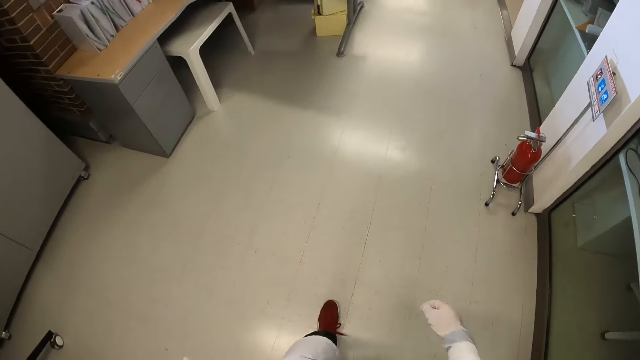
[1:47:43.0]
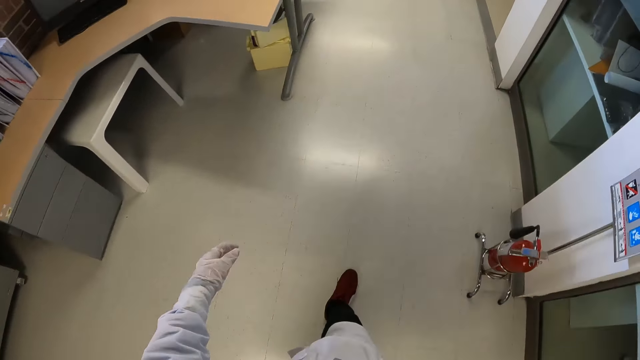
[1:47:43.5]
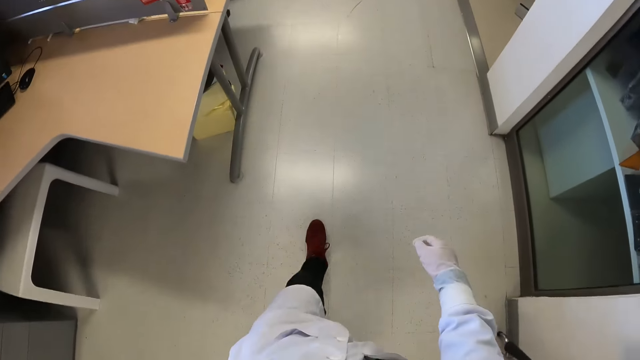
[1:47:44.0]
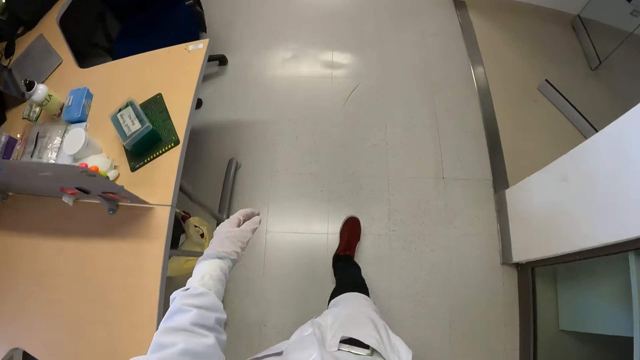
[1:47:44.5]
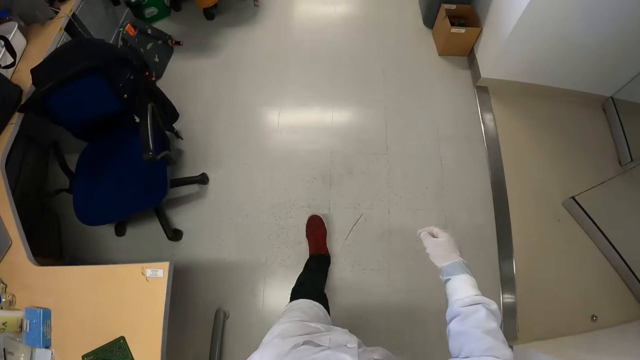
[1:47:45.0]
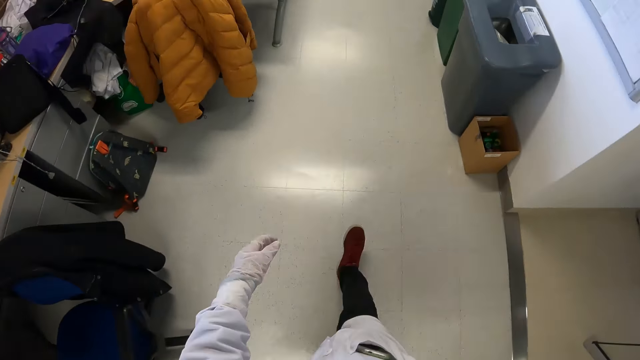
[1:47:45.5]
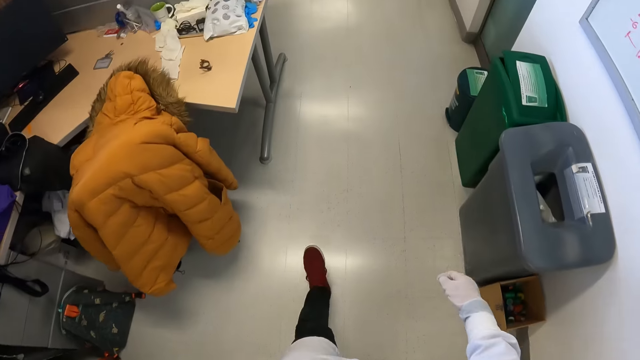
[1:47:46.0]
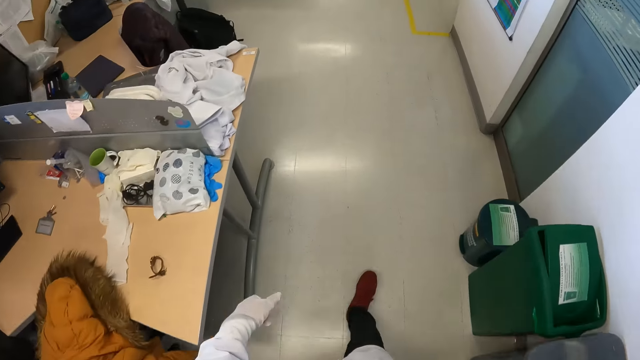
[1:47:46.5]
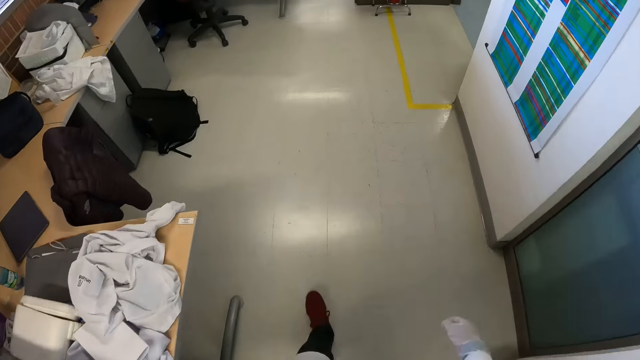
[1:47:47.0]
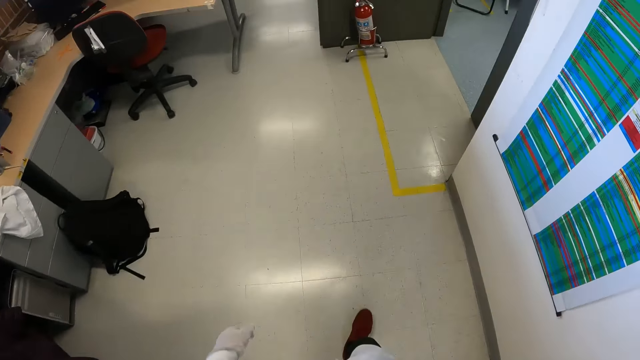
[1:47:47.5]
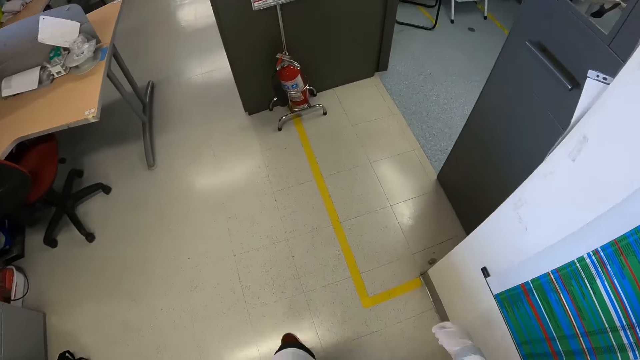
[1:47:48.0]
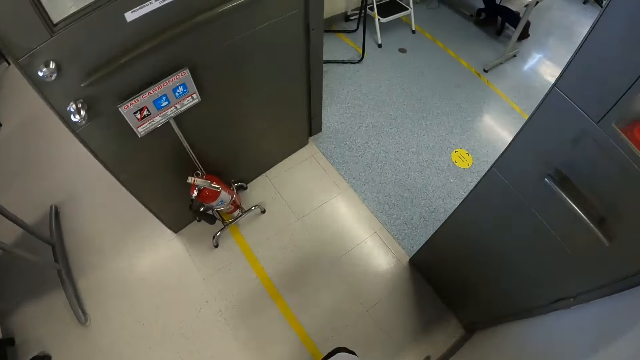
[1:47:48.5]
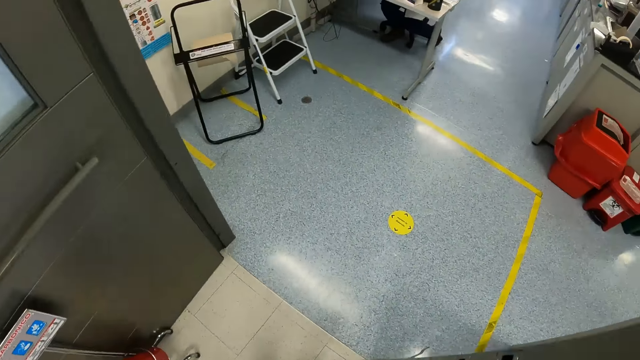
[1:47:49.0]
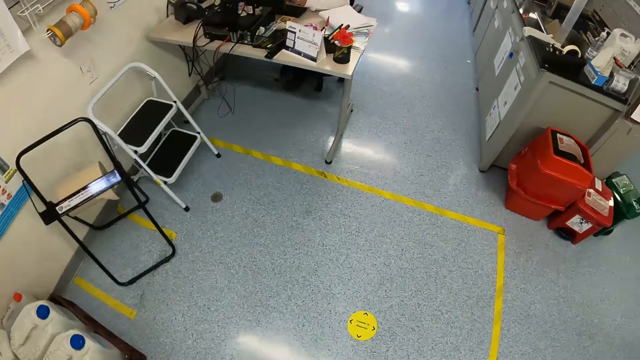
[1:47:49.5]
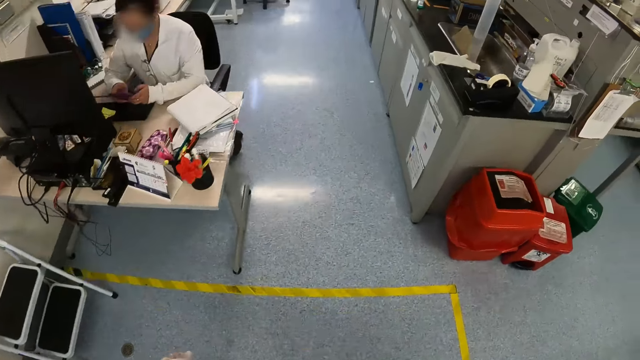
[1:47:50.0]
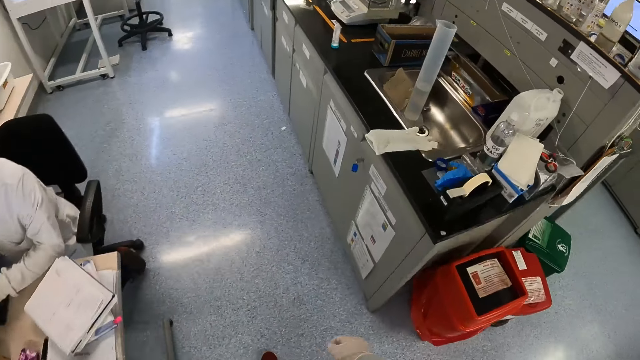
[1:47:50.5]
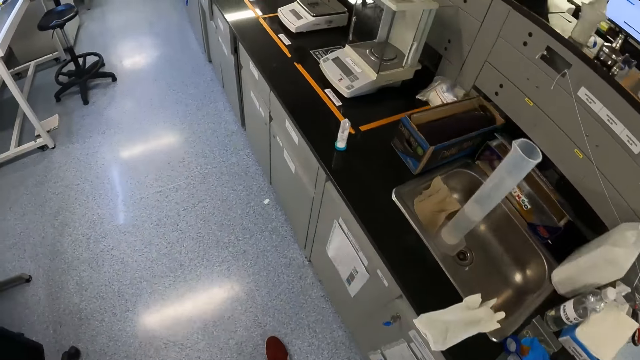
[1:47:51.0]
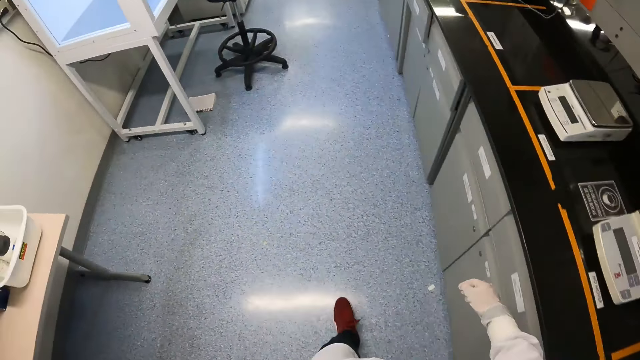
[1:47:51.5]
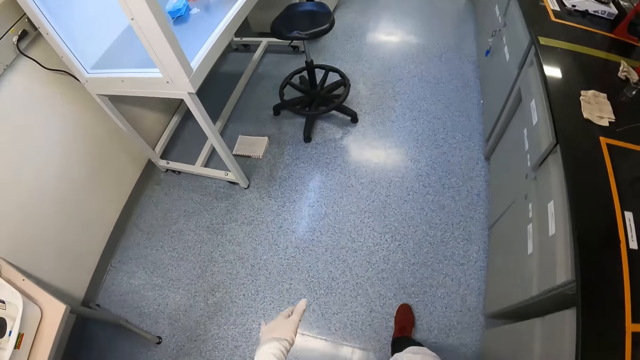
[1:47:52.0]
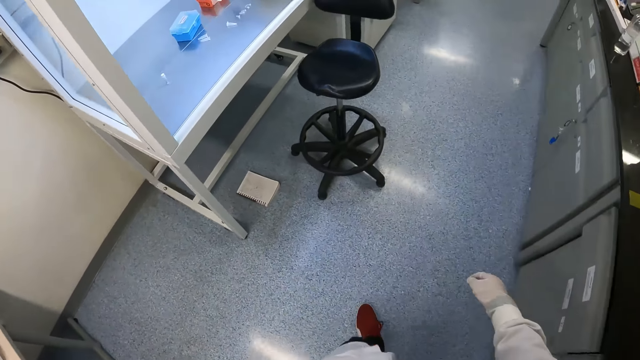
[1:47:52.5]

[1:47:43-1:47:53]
The woman operates the phone with her hands. The camera wearer walks past the woman.

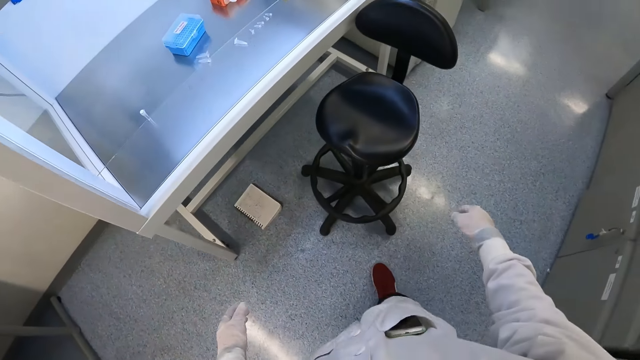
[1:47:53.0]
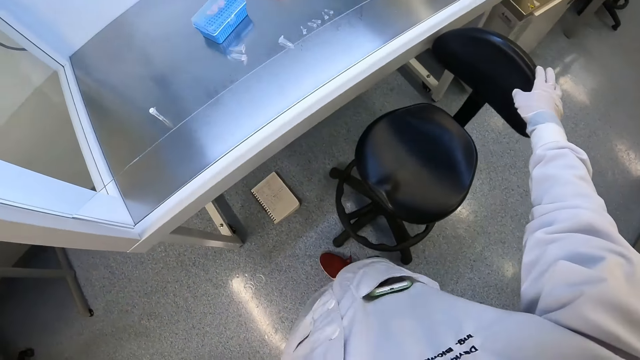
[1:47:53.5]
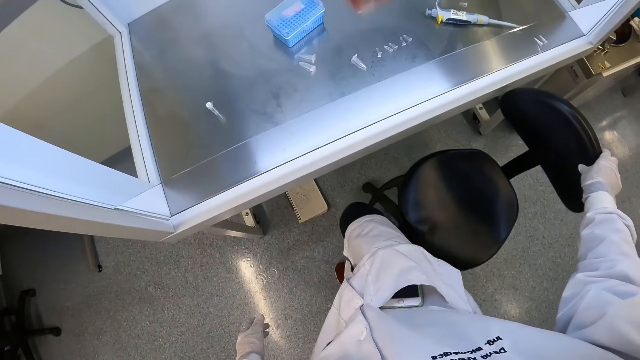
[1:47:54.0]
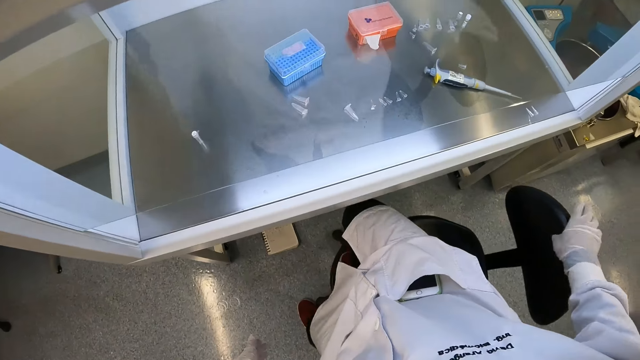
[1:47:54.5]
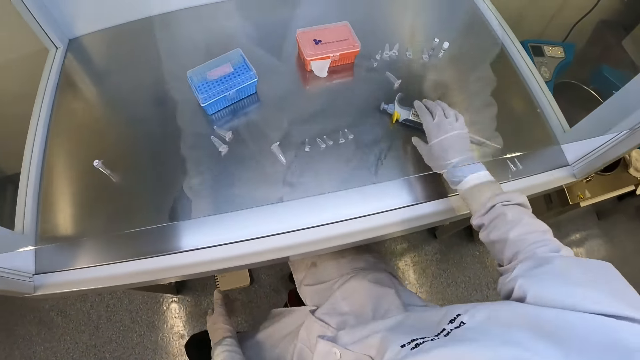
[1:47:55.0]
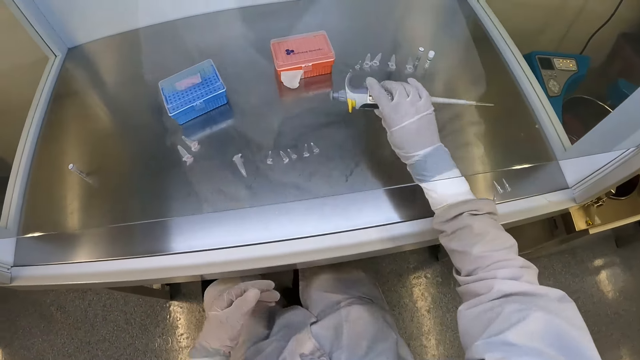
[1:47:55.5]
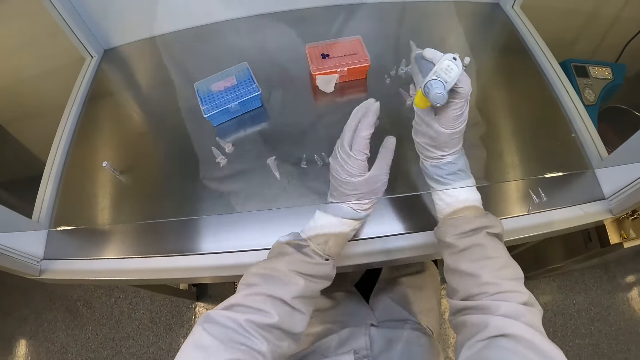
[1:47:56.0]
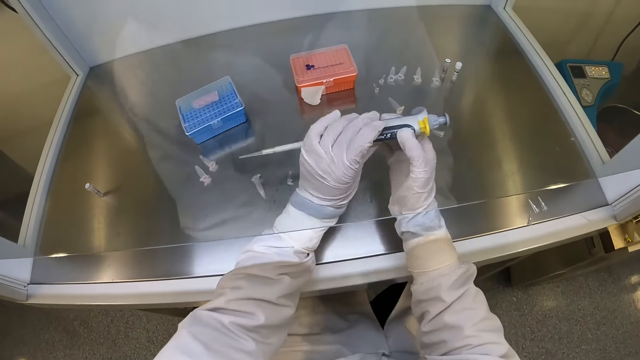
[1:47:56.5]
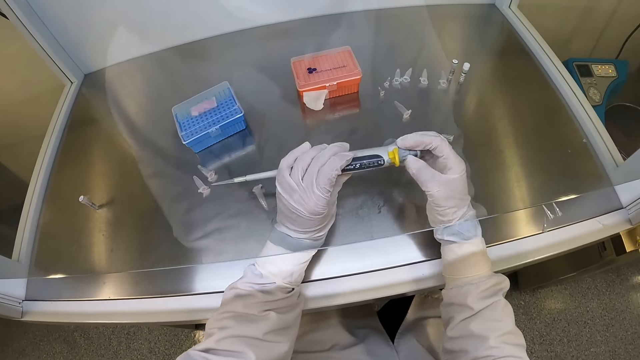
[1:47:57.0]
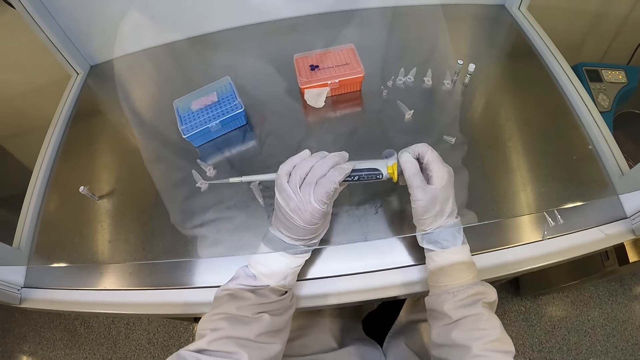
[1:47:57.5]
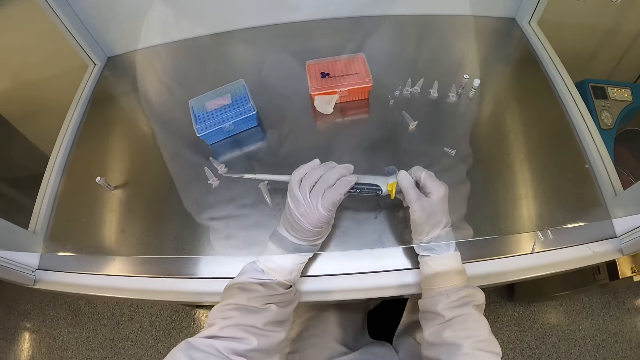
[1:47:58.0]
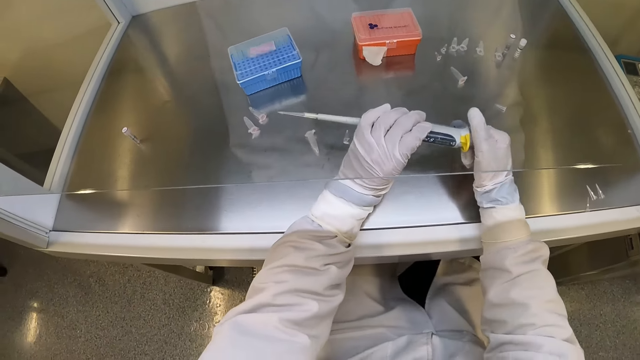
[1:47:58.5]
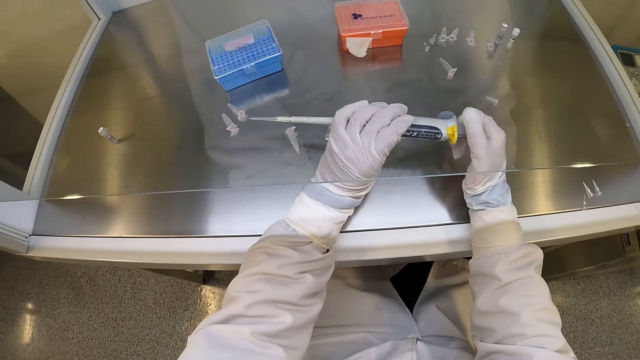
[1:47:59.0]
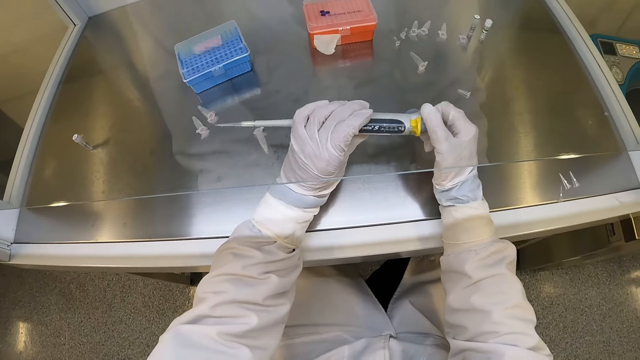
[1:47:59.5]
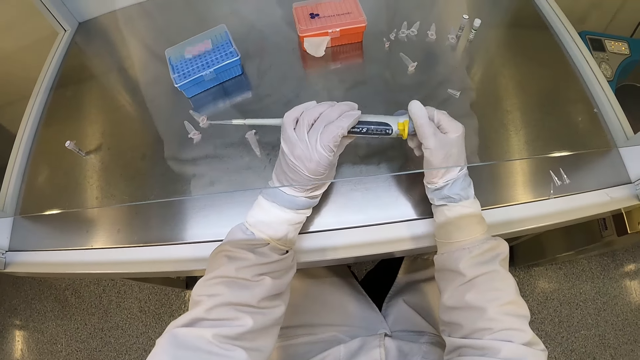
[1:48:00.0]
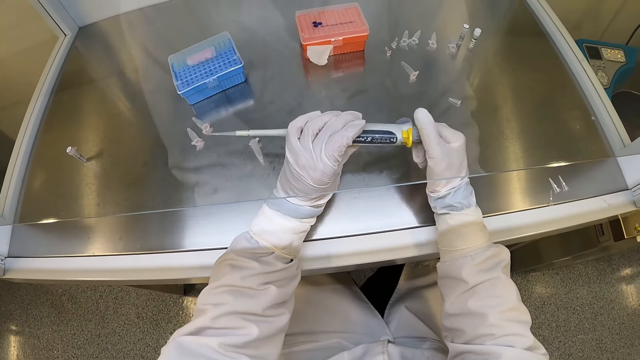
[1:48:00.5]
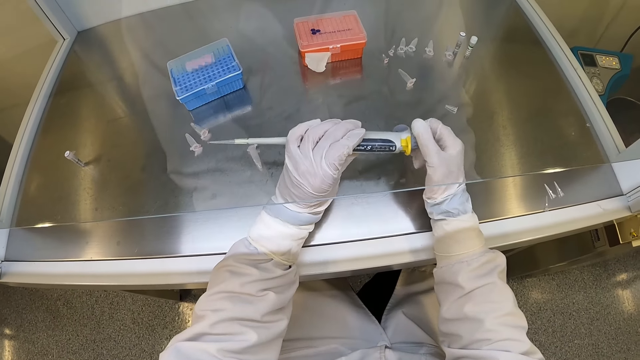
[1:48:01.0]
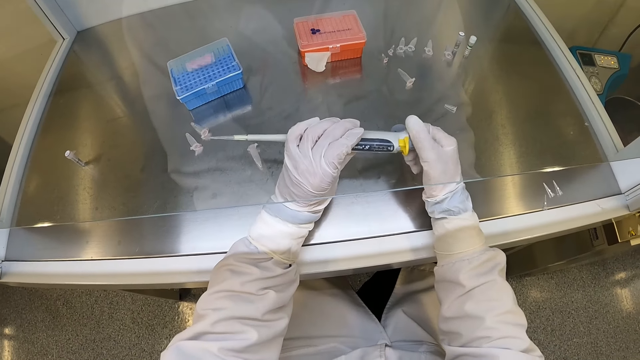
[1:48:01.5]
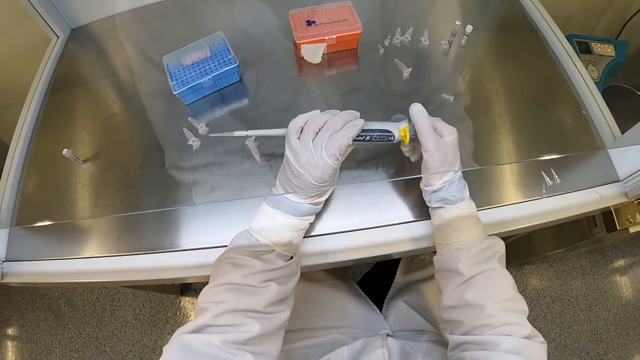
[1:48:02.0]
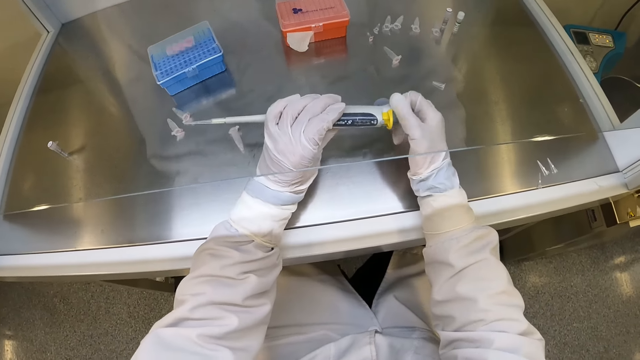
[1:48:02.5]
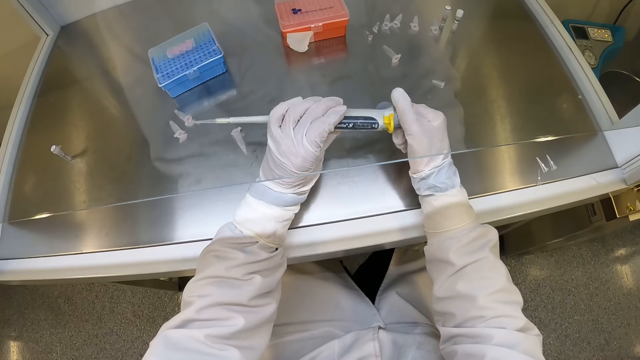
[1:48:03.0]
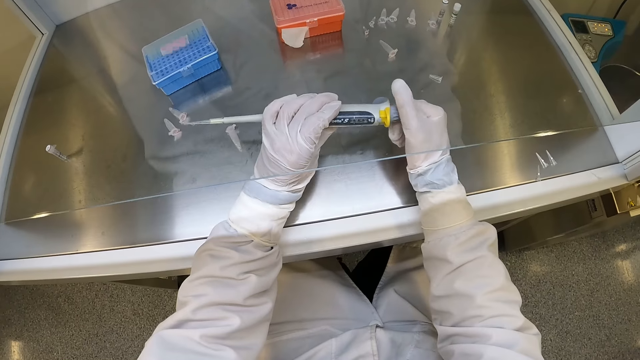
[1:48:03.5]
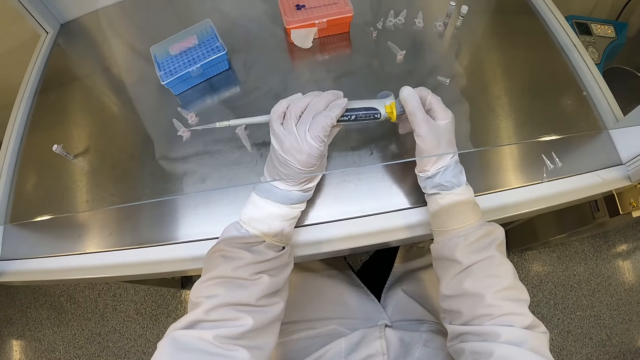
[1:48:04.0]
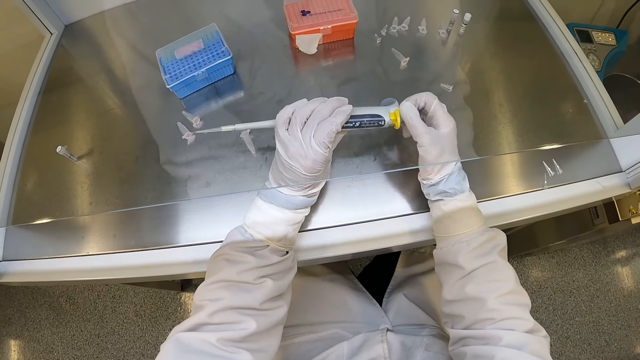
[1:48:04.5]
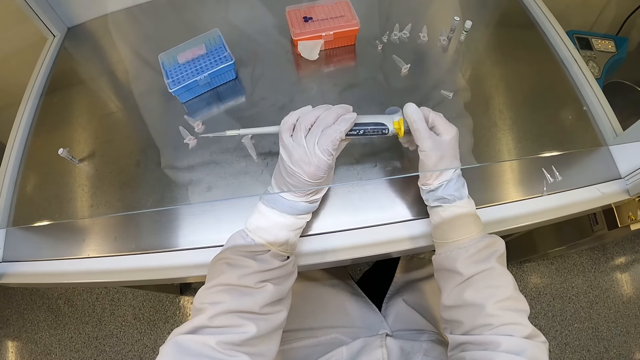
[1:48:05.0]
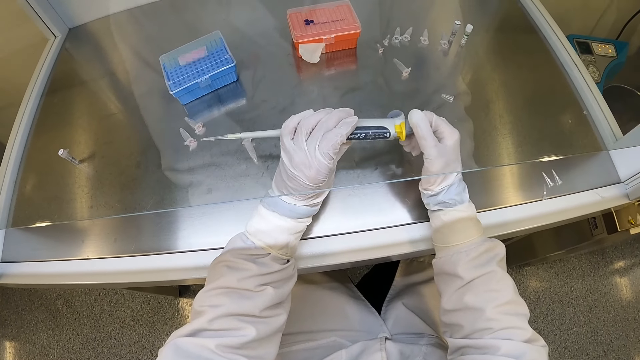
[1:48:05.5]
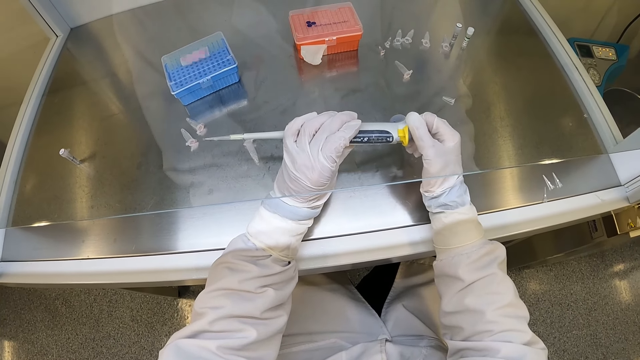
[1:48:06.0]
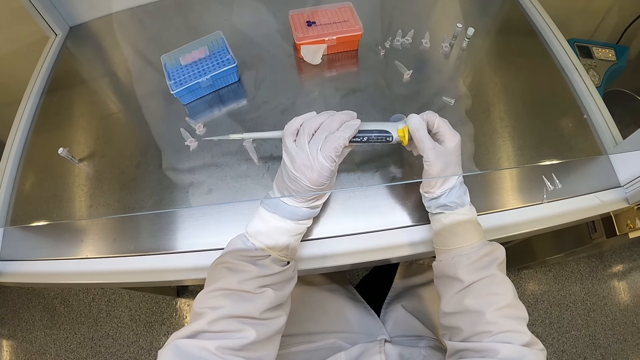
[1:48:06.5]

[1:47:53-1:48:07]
The camera wearer adjusts a chair with his gloved right hand. He sits down. He picks up the micropipette or hypodermic needle on the table with his gloved right hand. He holds the micropipette with his gloved hands. He operates the plunger button with his gloved right hand. He adjusts the hypodermic needle.
